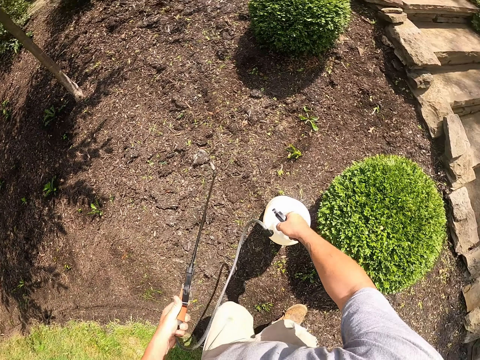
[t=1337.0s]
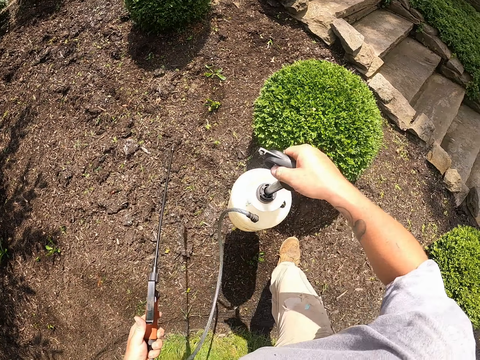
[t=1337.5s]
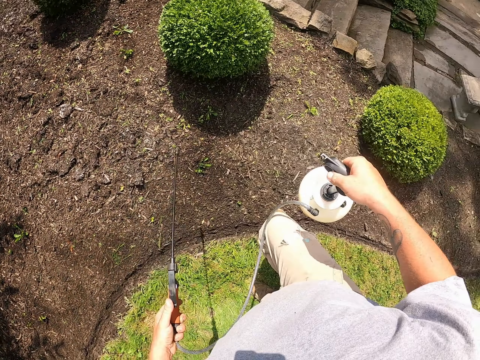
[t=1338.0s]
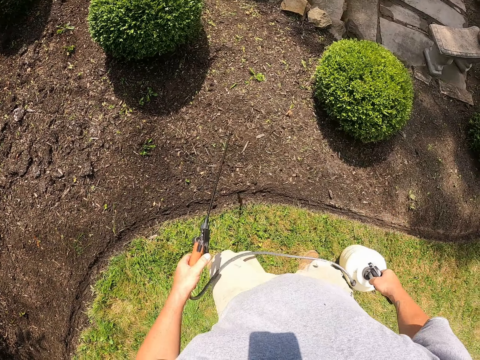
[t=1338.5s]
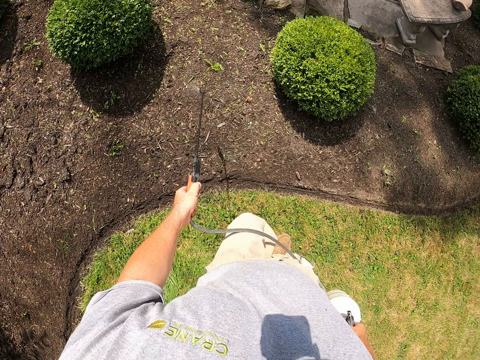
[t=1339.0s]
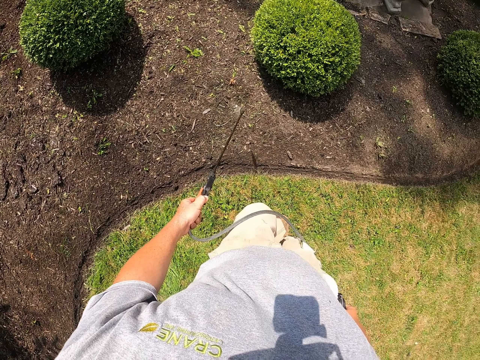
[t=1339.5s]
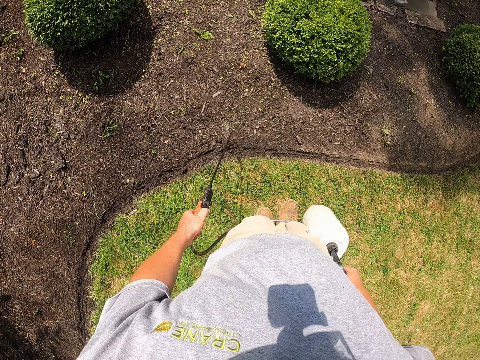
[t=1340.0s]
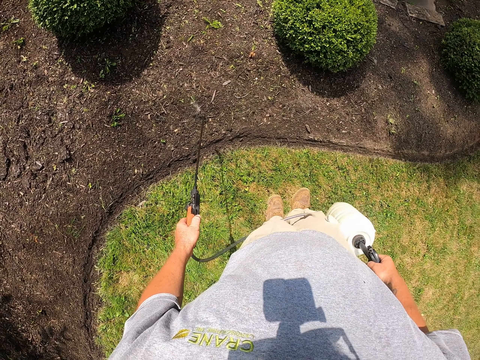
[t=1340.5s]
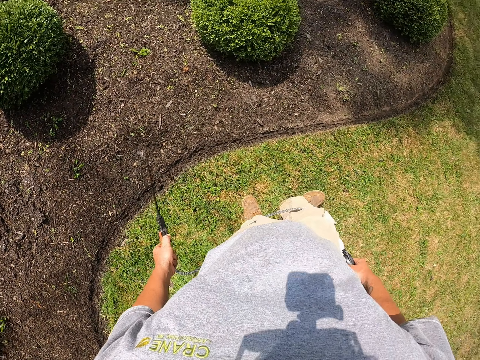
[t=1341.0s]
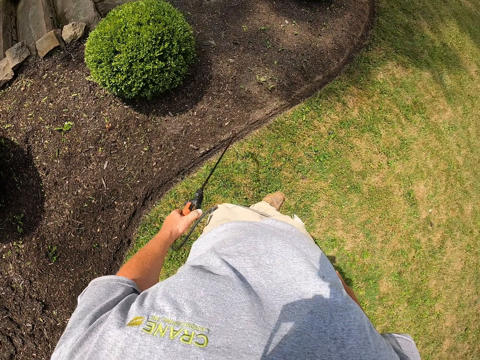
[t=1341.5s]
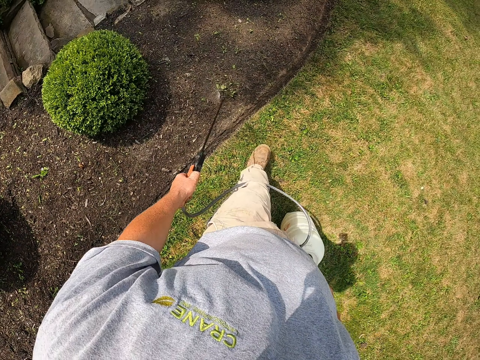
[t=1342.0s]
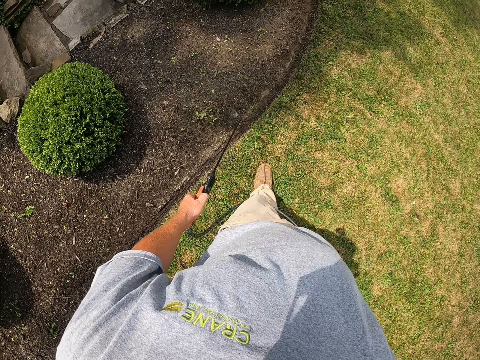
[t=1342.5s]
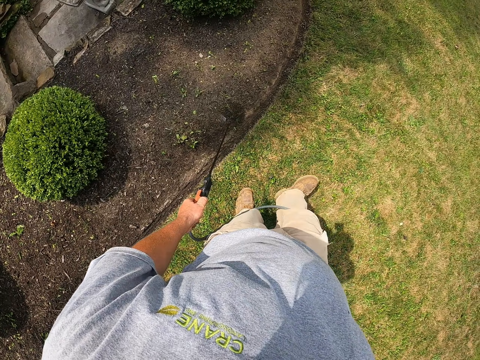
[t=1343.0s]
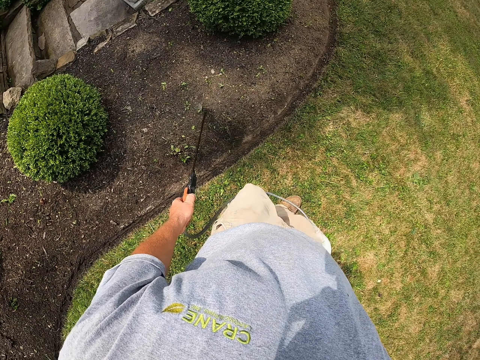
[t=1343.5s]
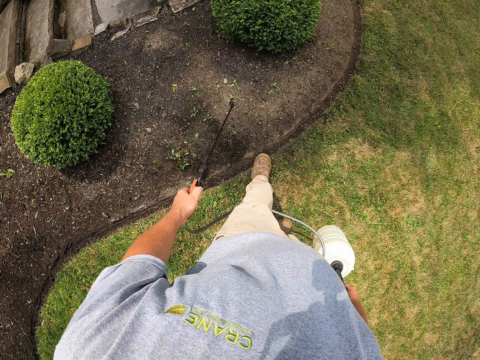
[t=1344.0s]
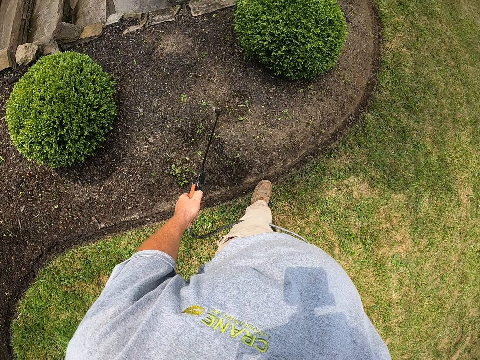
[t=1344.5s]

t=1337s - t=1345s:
The camera wearer picks up the spray pump from the ground. They spray the flowers.

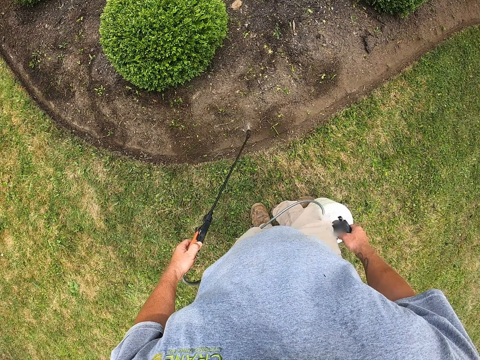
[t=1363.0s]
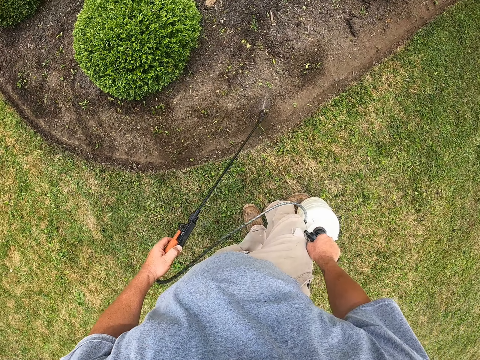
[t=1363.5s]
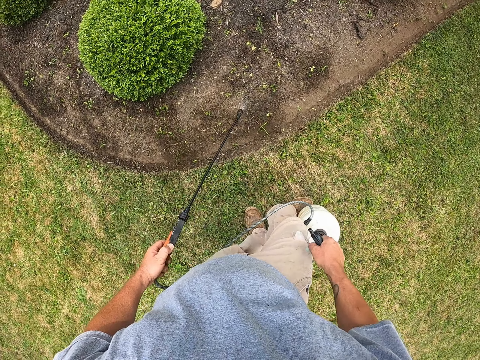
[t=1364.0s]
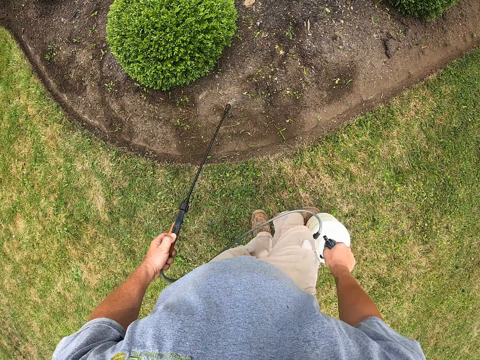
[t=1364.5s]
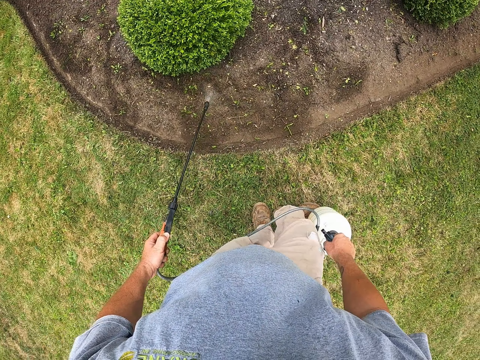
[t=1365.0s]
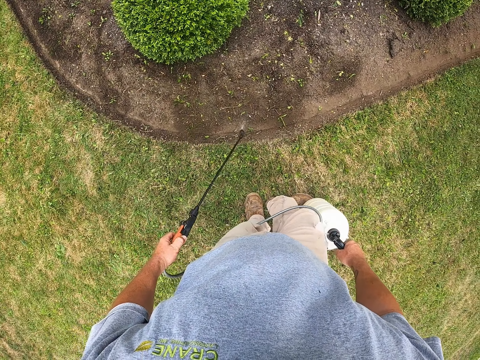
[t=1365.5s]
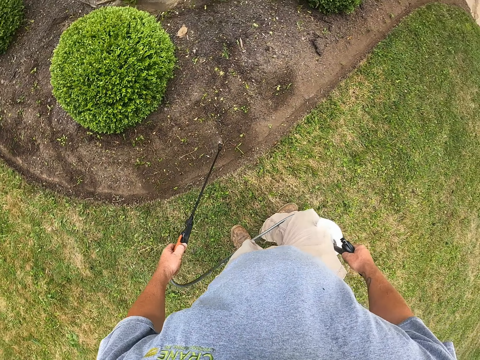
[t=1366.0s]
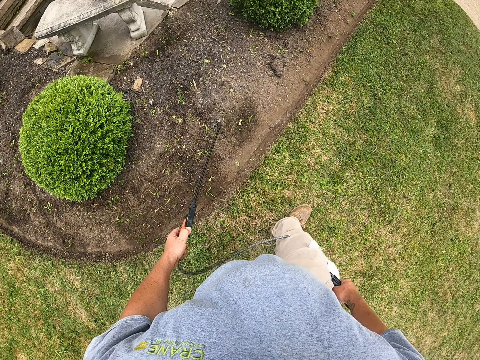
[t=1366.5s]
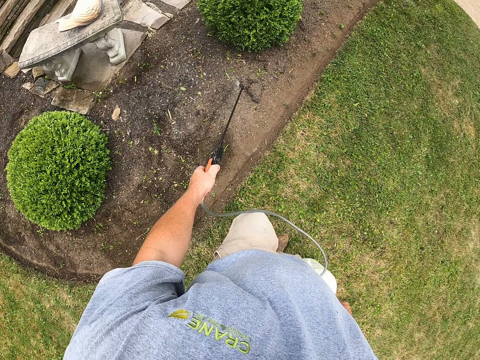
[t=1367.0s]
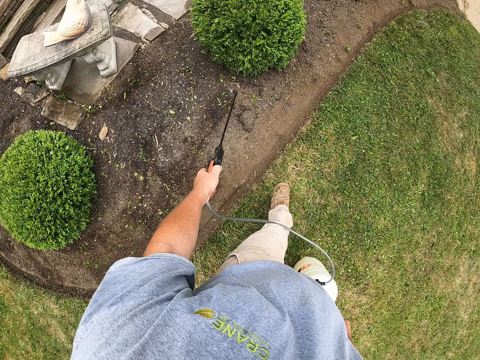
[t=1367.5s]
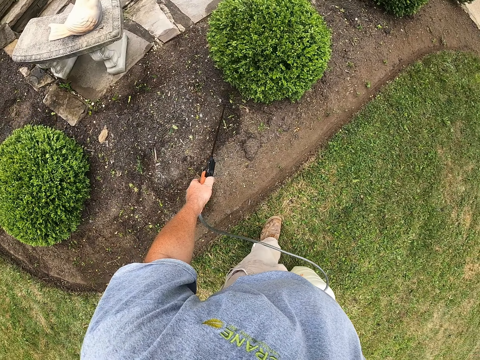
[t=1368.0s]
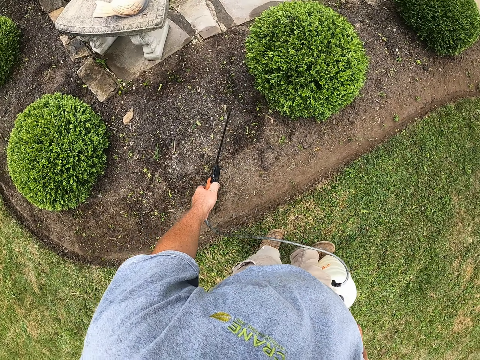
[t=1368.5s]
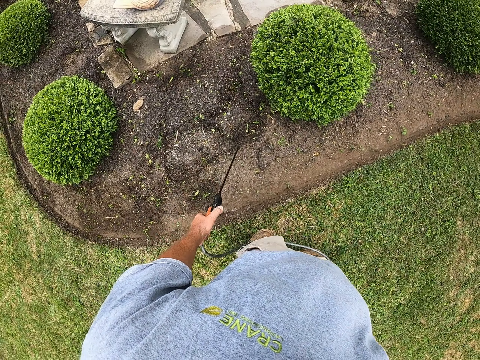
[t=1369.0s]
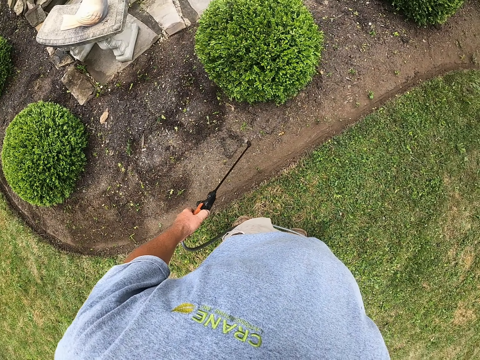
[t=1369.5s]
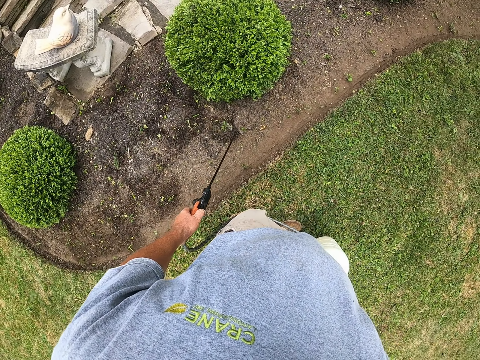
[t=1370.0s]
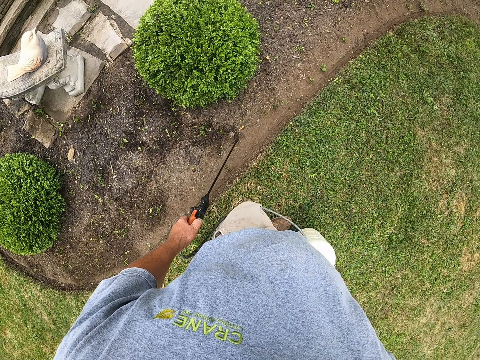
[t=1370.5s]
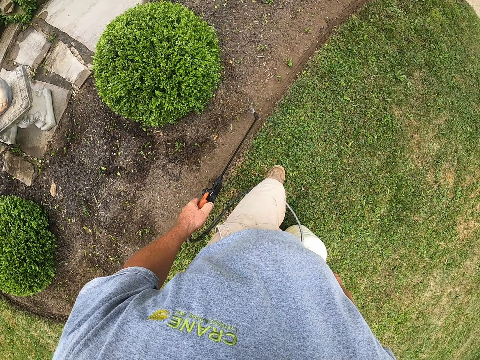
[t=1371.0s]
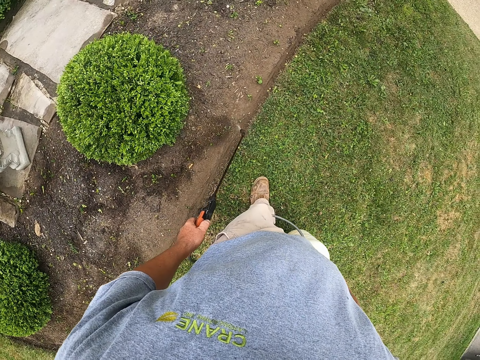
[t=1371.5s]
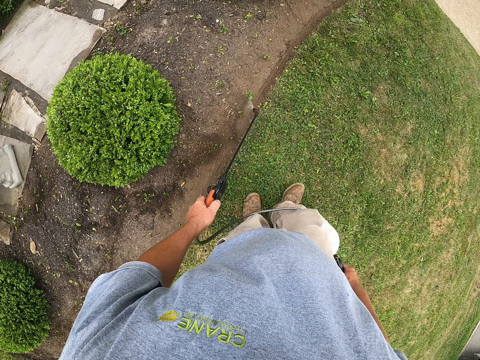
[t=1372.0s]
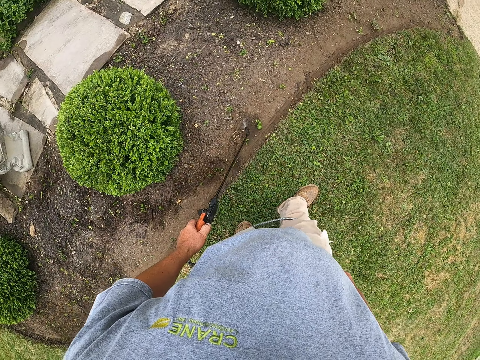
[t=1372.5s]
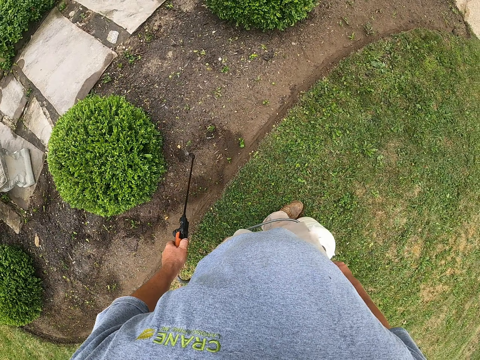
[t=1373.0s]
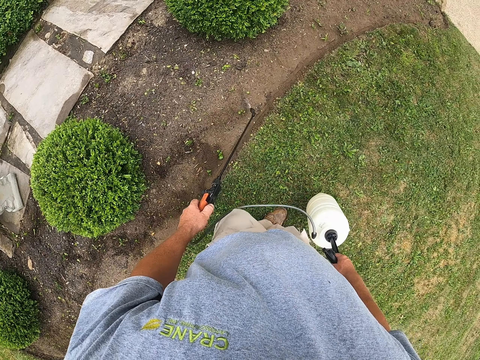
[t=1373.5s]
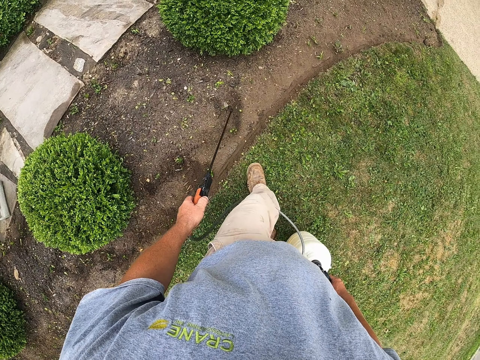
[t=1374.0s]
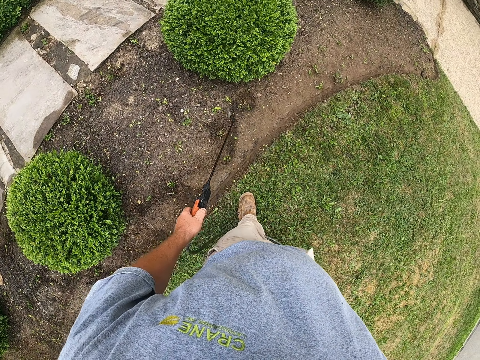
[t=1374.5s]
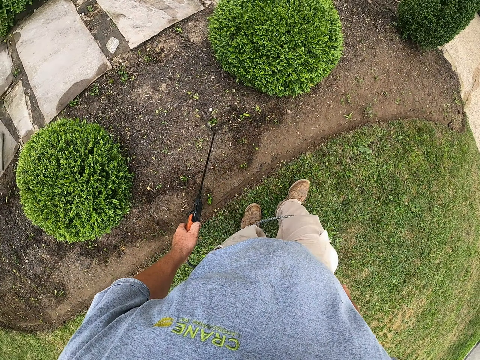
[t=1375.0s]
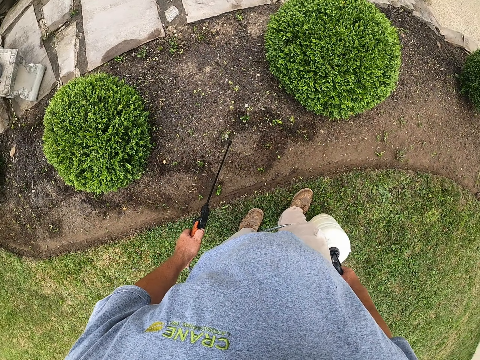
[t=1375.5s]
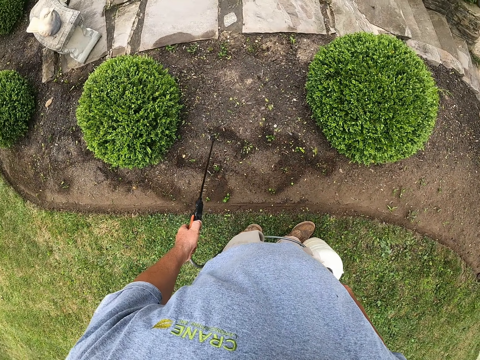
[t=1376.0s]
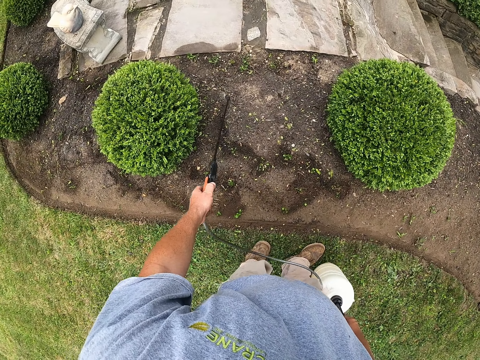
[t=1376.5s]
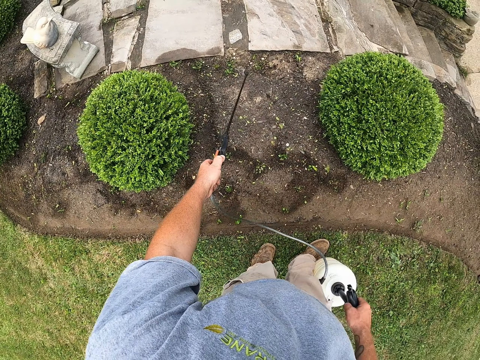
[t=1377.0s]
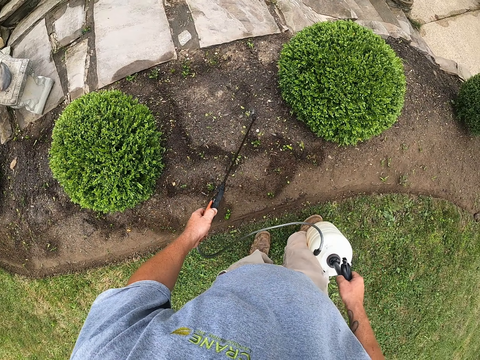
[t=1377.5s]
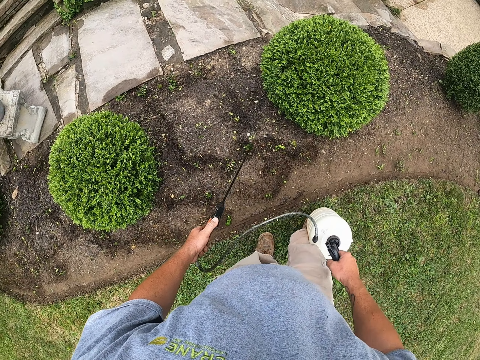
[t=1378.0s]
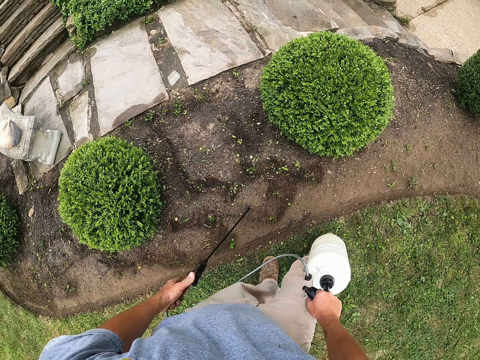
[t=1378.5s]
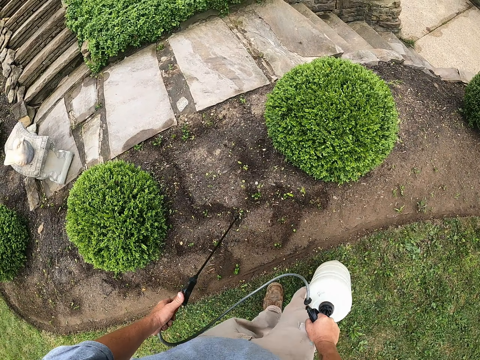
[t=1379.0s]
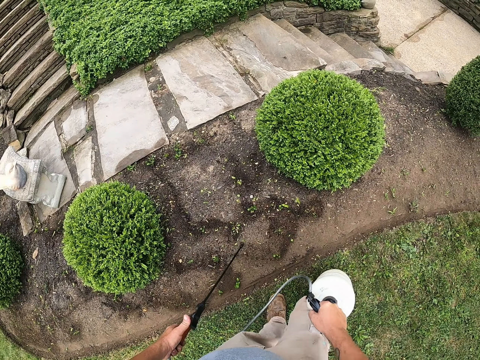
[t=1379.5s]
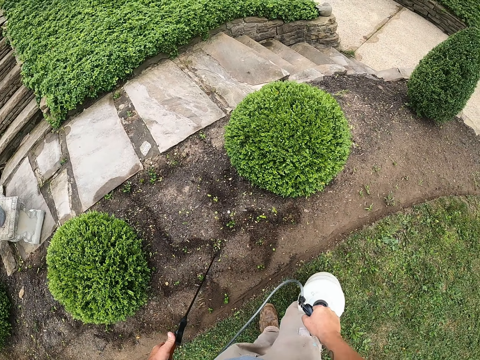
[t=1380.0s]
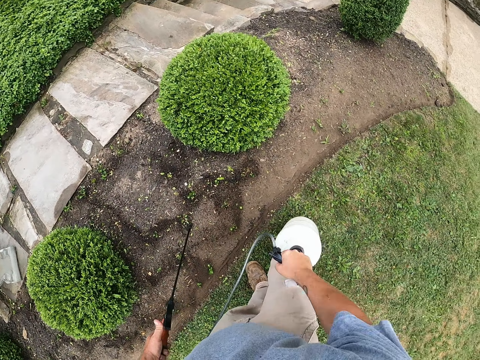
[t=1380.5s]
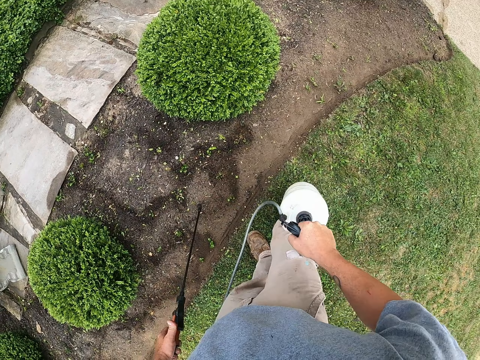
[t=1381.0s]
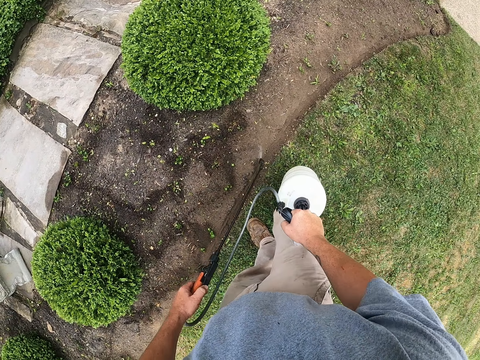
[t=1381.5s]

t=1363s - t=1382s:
The camera wearer pumps the hand pump. He sprinkles water in the garden and walks in the garden. He sprinkles water in the garden and walks in the garden. He sprinkles water in the garden and walks in the garden. He sprinkles water in the garden and walks in the garden. He sprinkles water in the garden and walks in the garden. He sprinkles water in the garden and walks in the garden. He sprinkles water in the garden and walks in the garden. He sprinkles water in the garden and walks in the garden. He pumps the pesticide portable tank with his right hand. He shakes the jerrycan.
